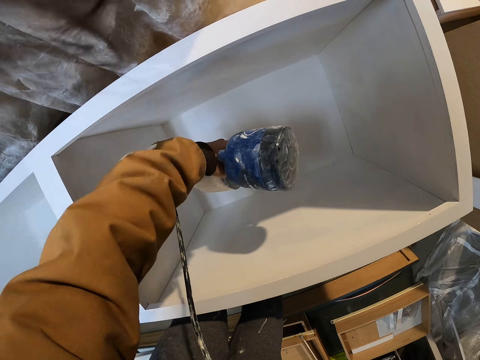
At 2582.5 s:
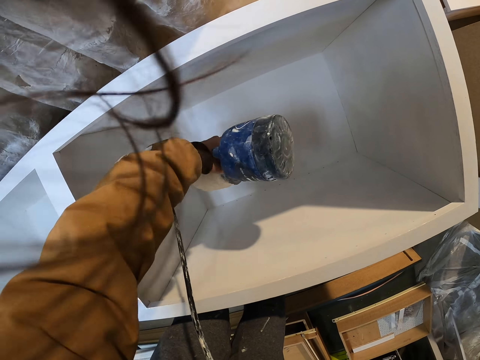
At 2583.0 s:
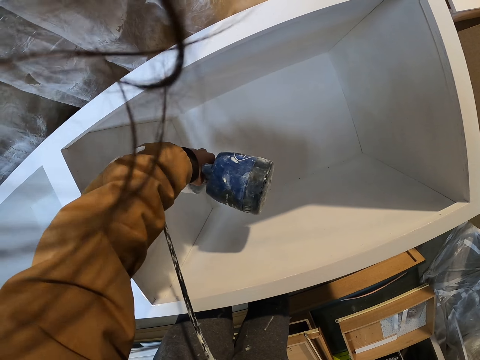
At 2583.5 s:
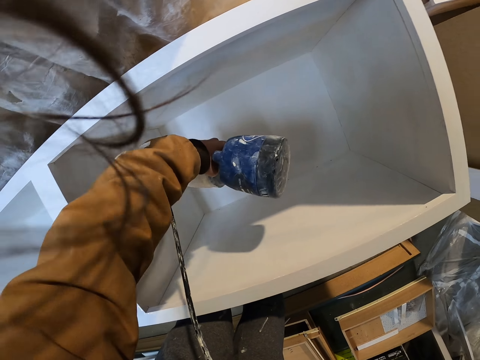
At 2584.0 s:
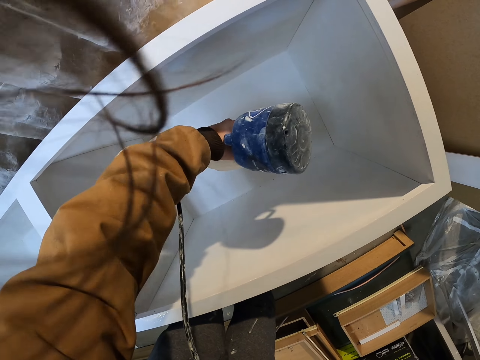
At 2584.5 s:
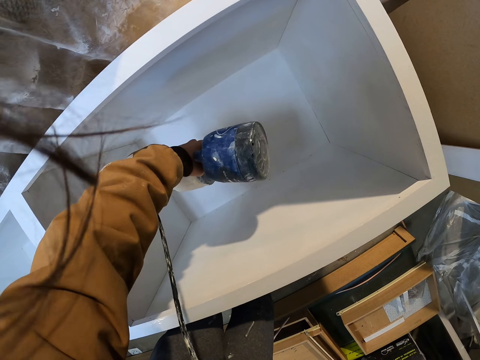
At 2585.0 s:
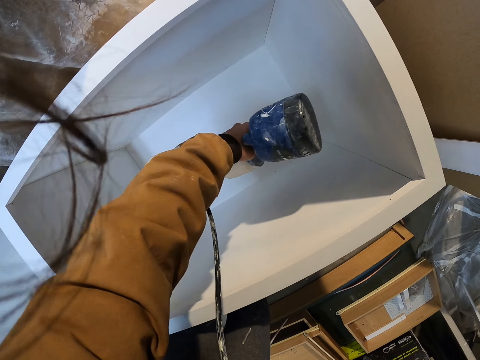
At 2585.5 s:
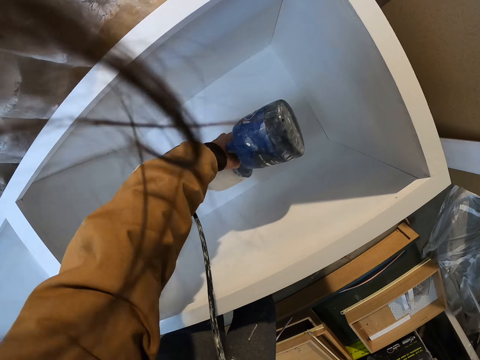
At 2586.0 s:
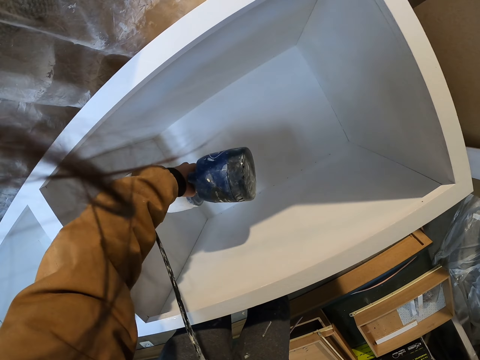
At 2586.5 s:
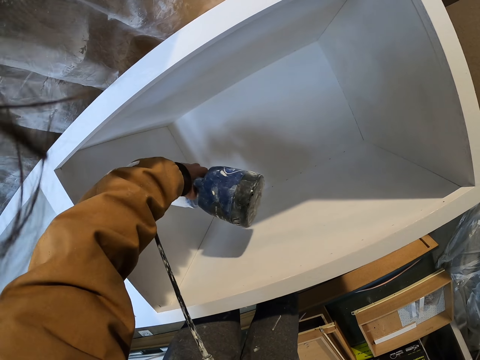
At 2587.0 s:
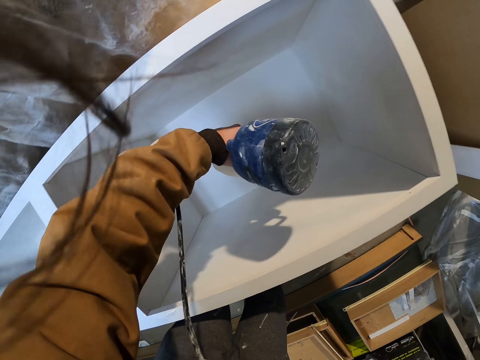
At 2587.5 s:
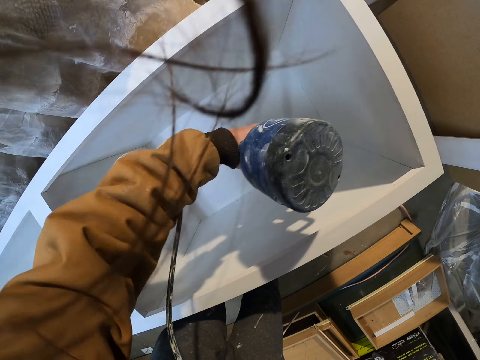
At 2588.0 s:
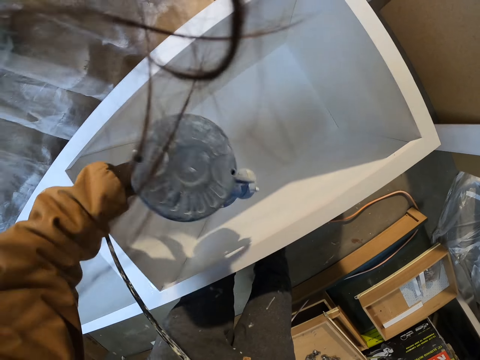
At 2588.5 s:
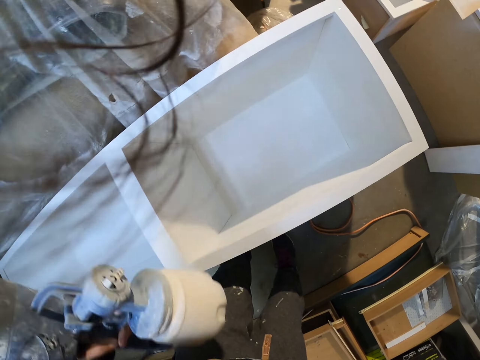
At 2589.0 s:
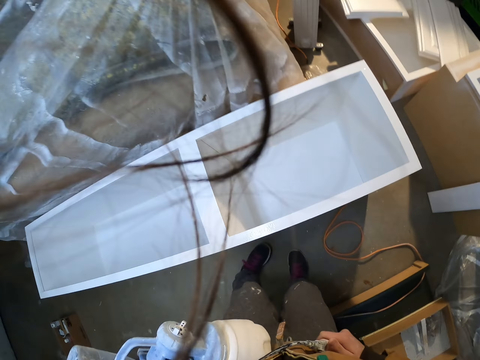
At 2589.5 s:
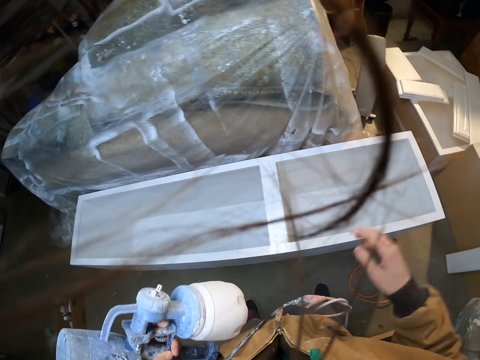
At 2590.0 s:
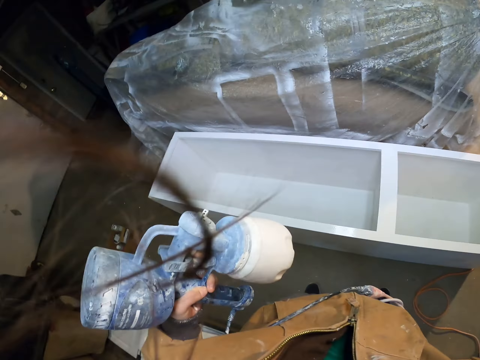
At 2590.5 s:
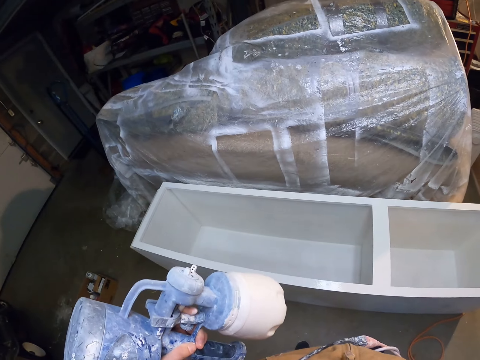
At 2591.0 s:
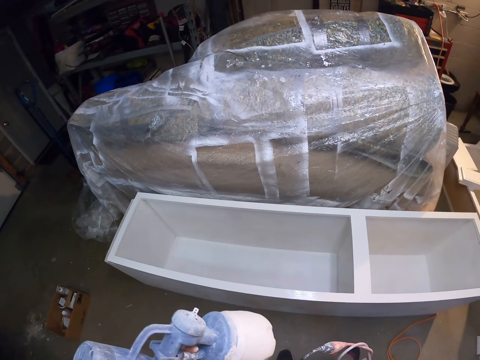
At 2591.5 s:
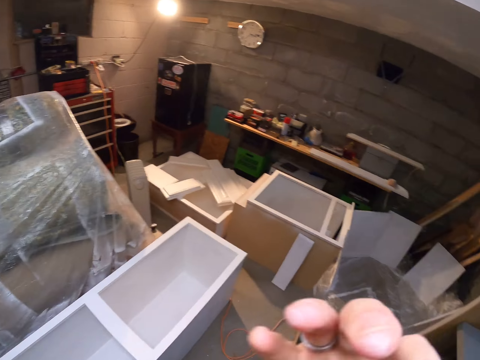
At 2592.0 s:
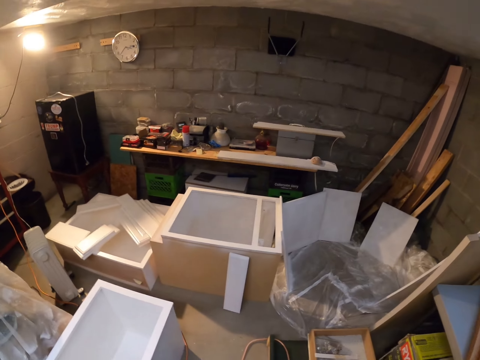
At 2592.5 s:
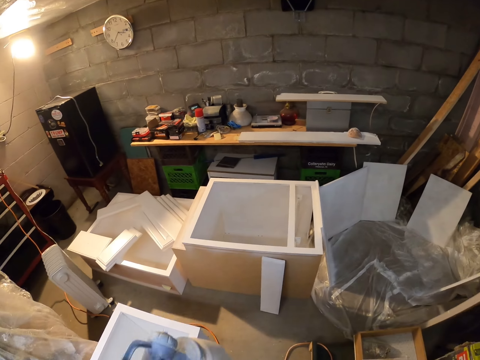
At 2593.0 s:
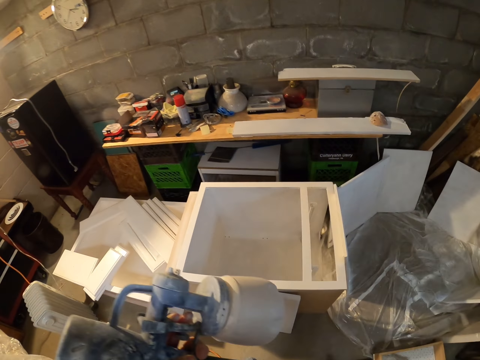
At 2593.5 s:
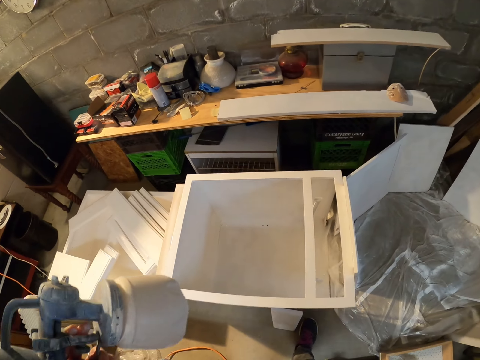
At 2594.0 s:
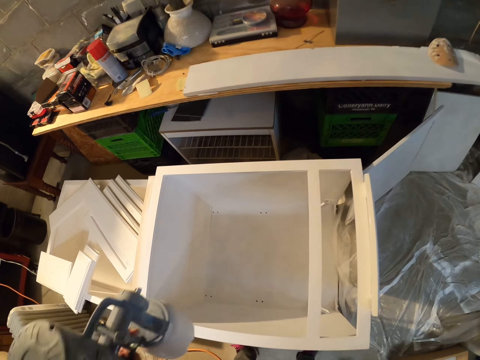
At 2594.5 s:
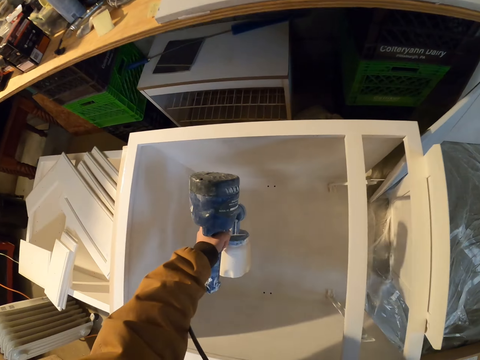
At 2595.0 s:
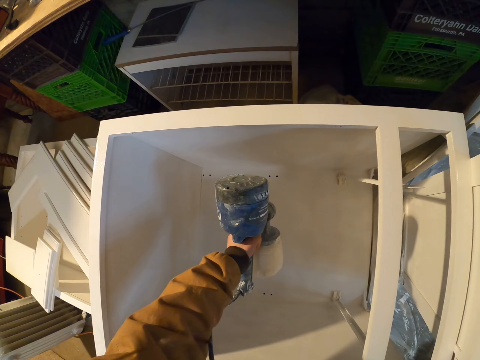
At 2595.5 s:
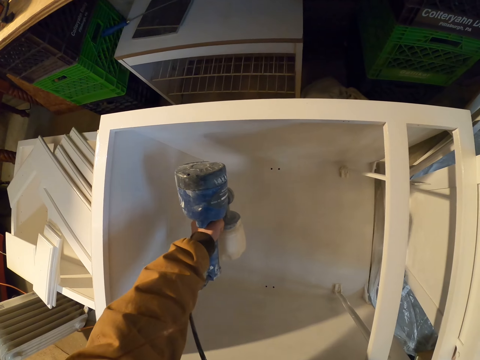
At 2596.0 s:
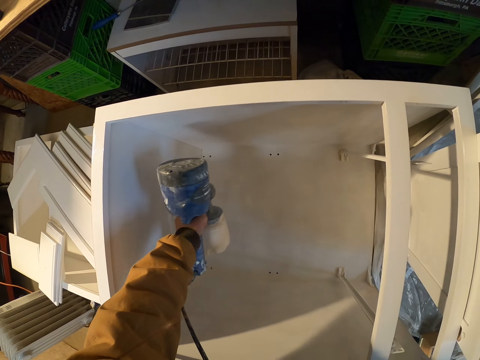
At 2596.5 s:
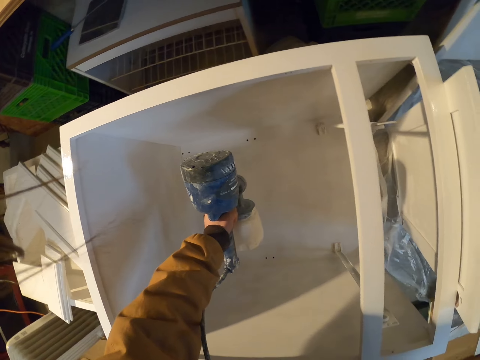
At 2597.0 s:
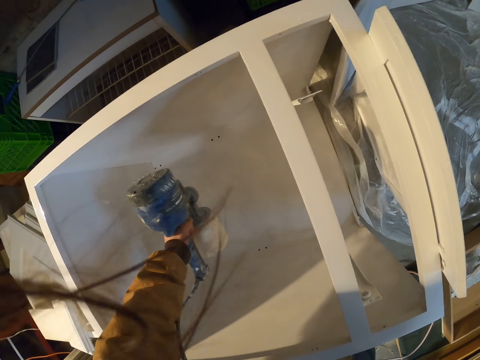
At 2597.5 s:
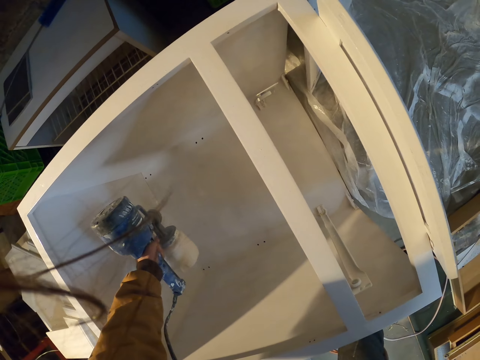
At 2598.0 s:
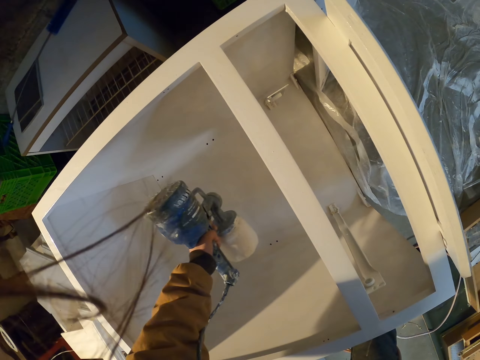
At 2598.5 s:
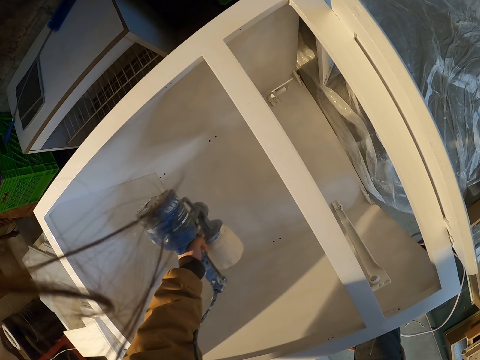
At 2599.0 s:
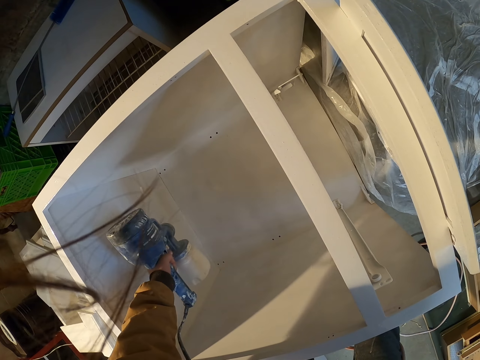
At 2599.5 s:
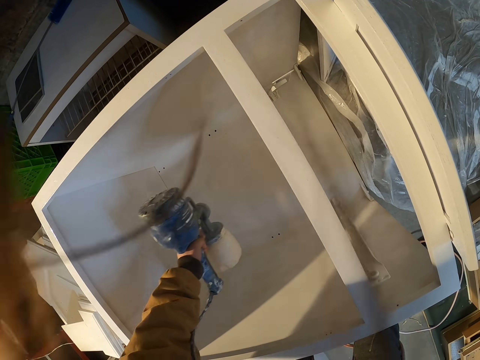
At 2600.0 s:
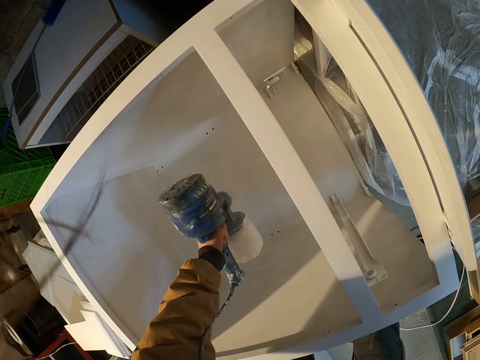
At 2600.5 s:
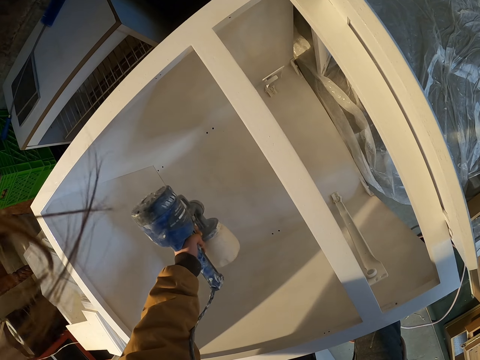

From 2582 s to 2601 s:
The camera wearer looks at the structure. They lift the hand. They look around. They lift the paint sprayer. They spray the structure with a paint spray gun.

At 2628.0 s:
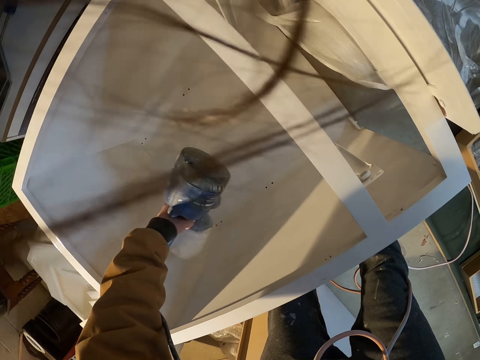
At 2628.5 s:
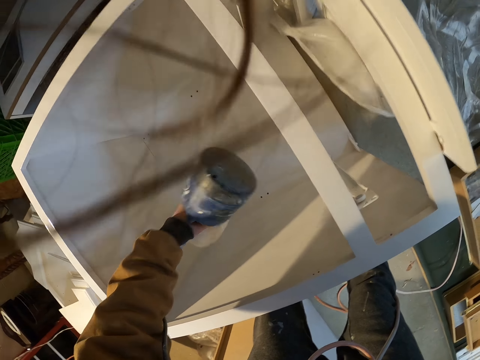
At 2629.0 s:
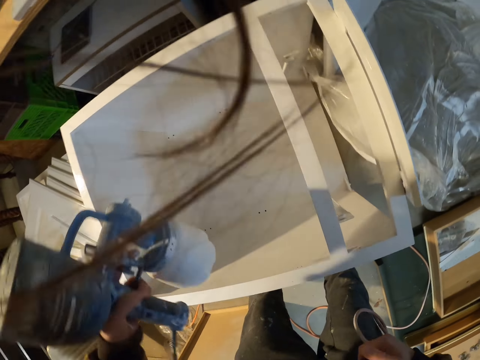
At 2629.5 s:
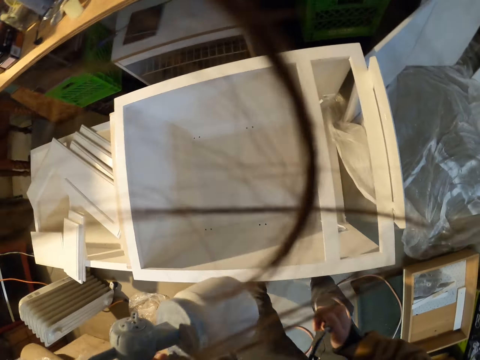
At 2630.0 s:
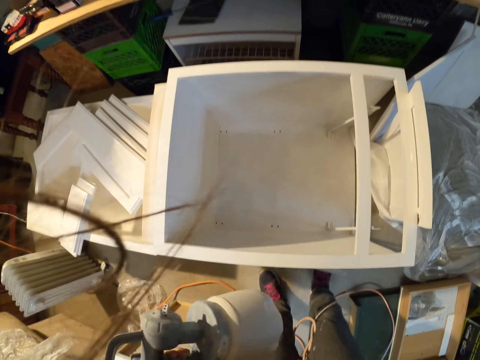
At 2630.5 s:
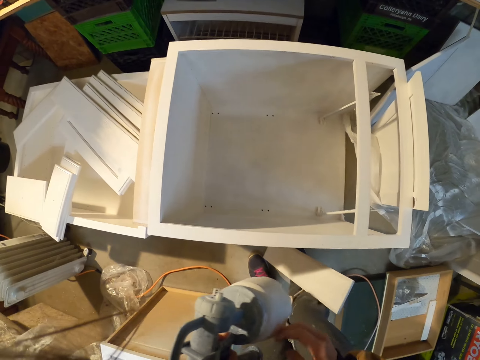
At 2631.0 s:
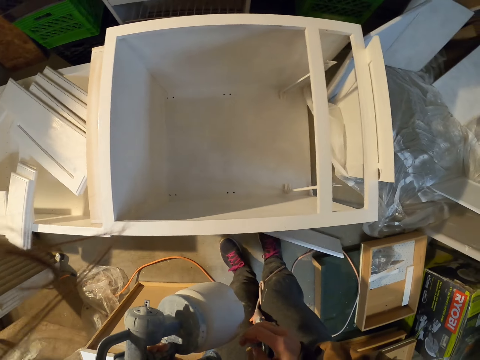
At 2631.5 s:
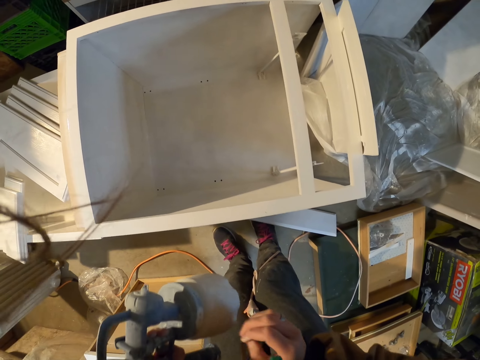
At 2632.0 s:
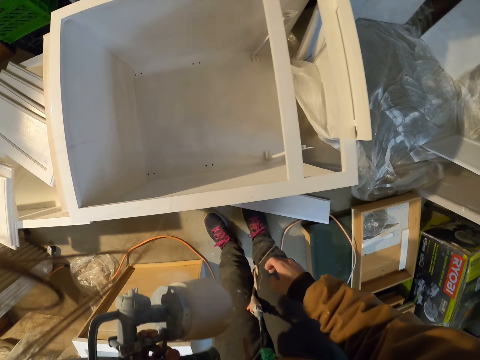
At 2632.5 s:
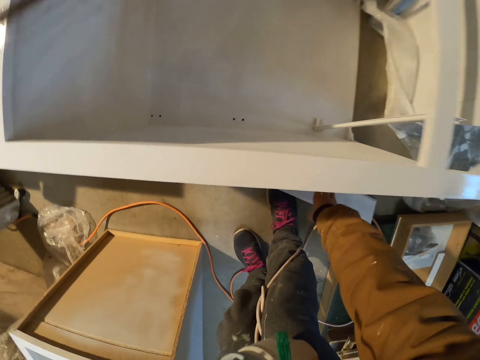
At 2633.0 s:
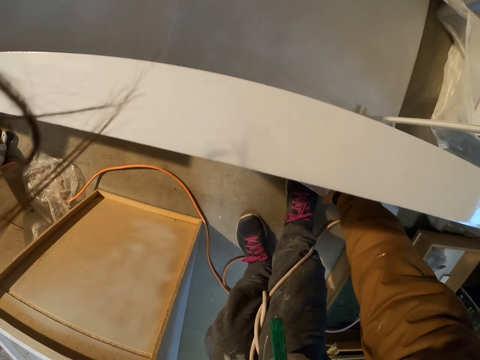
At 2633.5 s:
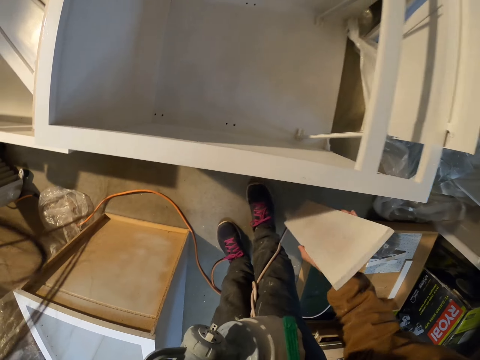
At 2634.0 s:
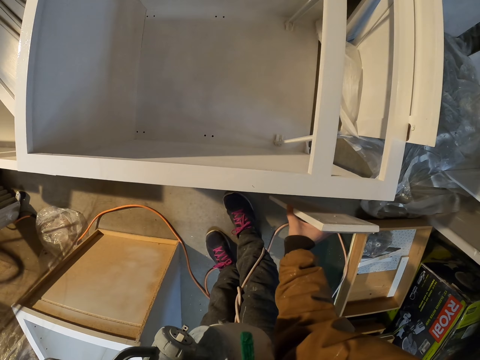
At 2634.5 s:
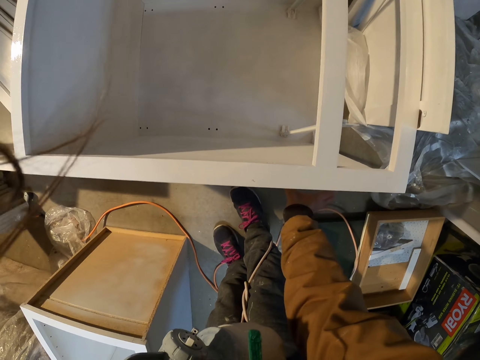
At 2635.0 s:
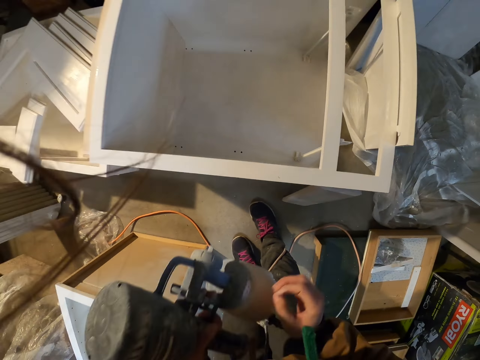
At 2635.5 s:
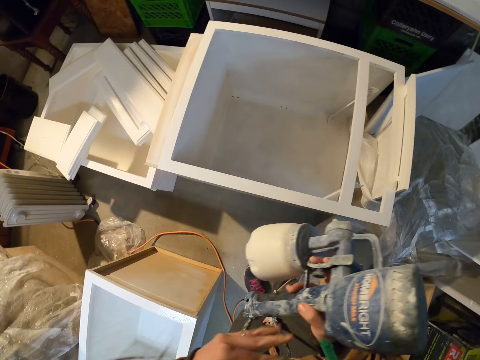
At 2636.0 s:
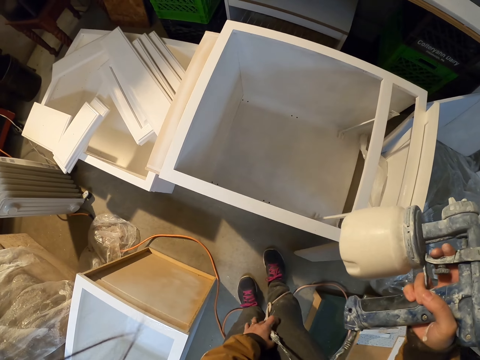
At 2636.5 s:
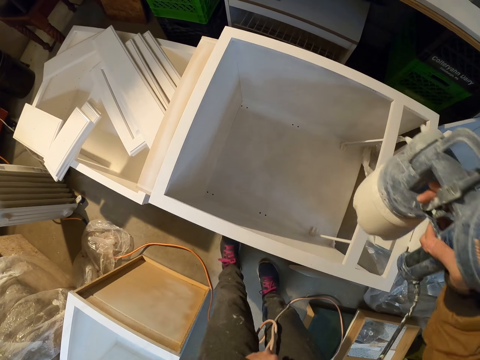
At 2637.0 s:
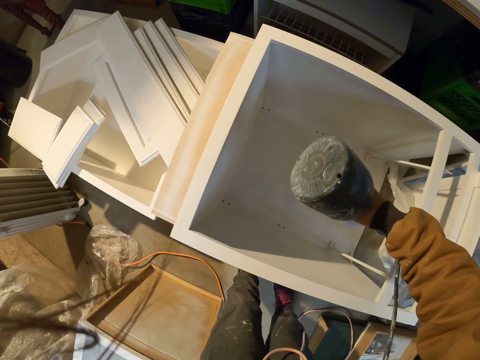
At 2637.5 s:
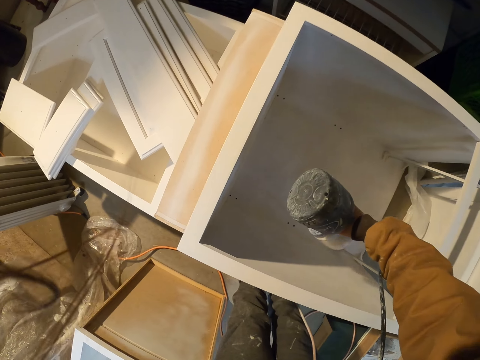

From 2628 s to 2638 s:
The camera wearer moves the hands. They look at the structure. They pick up a piece of timber. They put the piece of timber along the structure. They exchange the paint sprayer to the right hand. They spray the structure with a paint spray gun.
